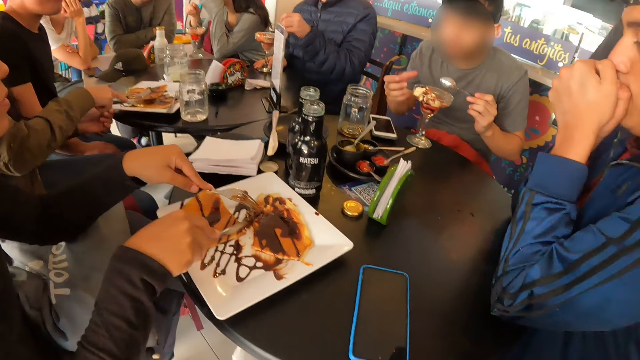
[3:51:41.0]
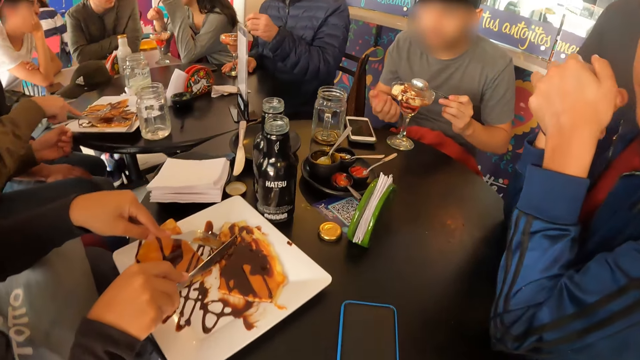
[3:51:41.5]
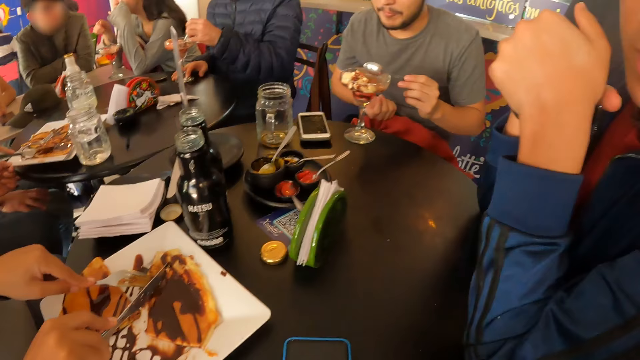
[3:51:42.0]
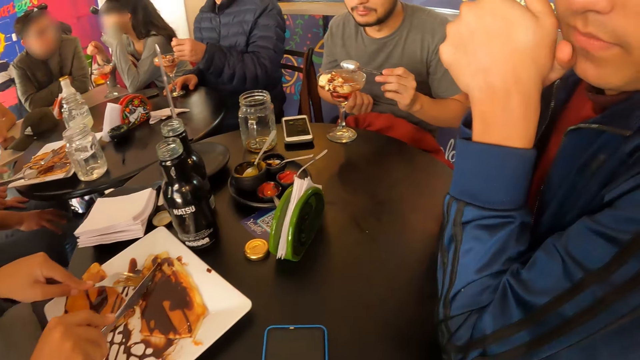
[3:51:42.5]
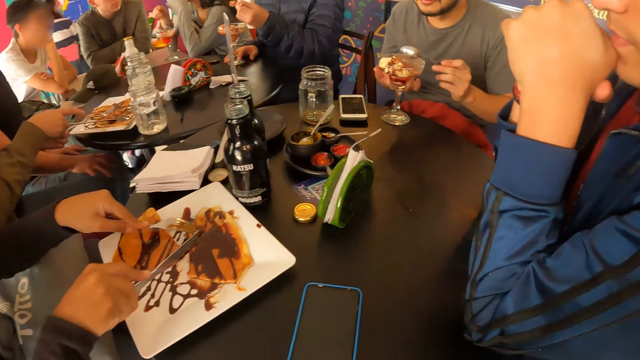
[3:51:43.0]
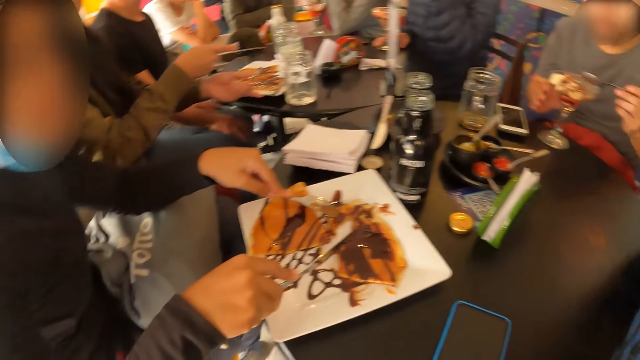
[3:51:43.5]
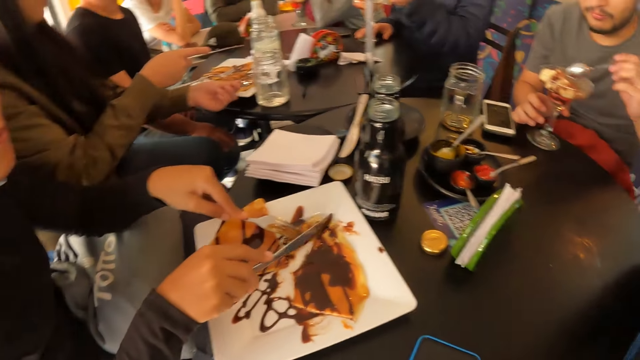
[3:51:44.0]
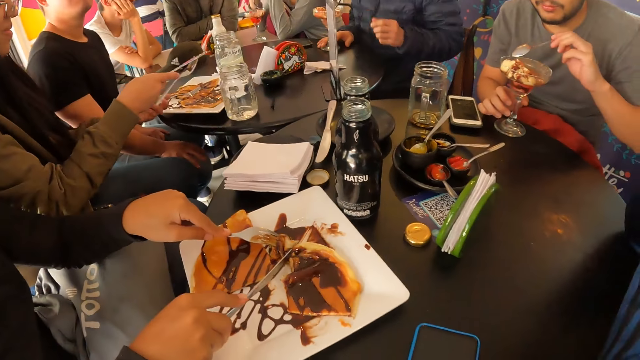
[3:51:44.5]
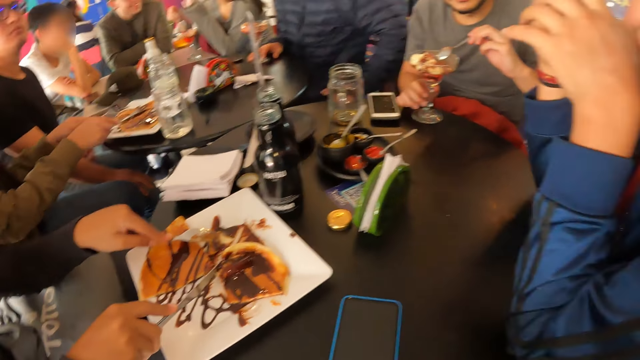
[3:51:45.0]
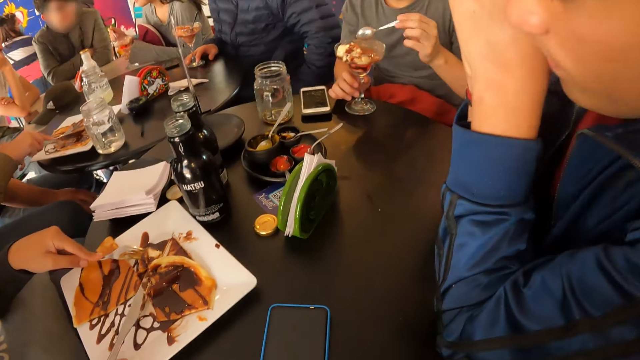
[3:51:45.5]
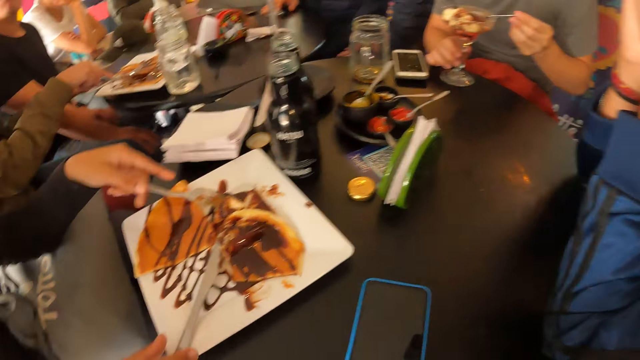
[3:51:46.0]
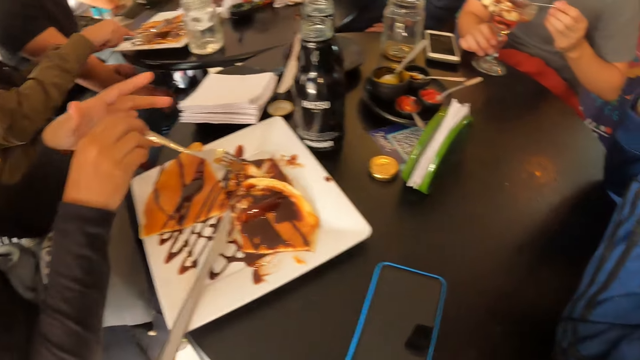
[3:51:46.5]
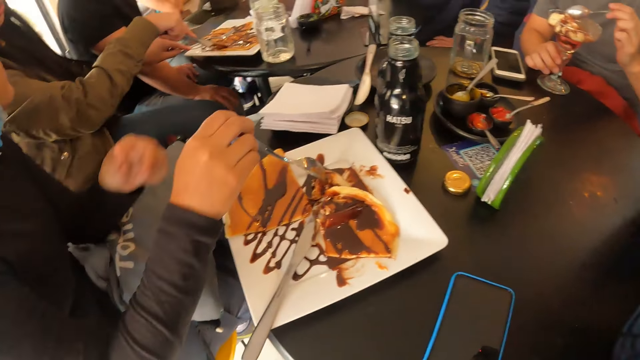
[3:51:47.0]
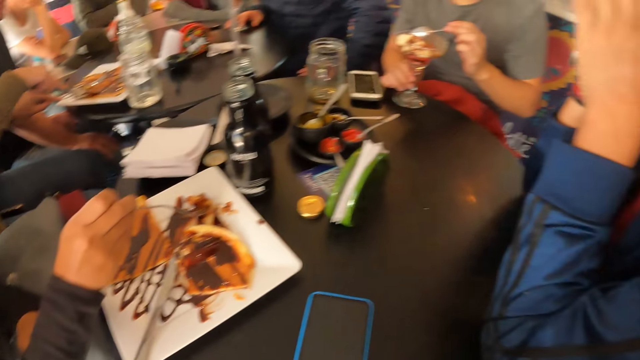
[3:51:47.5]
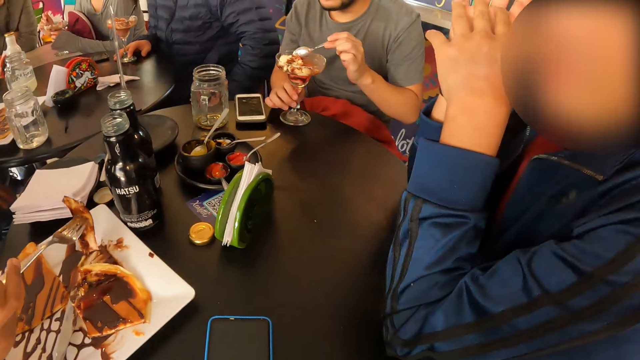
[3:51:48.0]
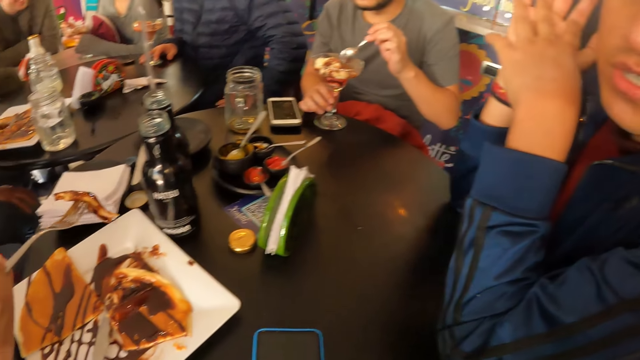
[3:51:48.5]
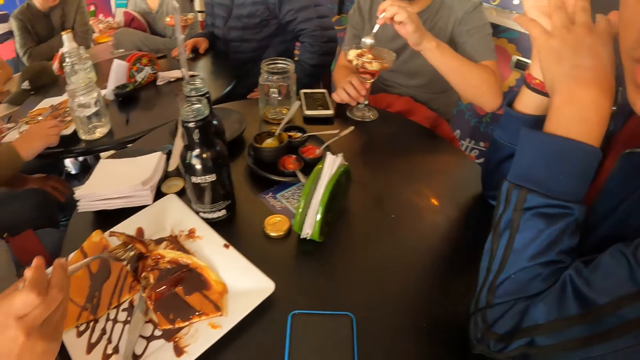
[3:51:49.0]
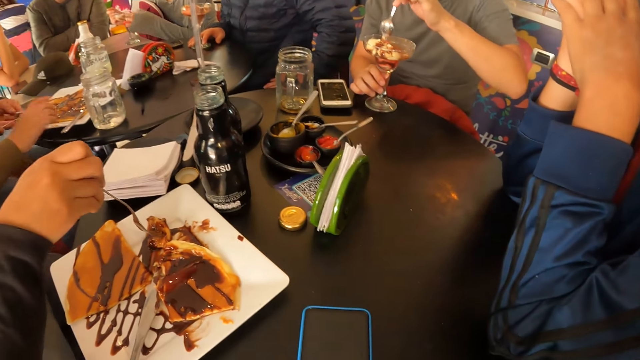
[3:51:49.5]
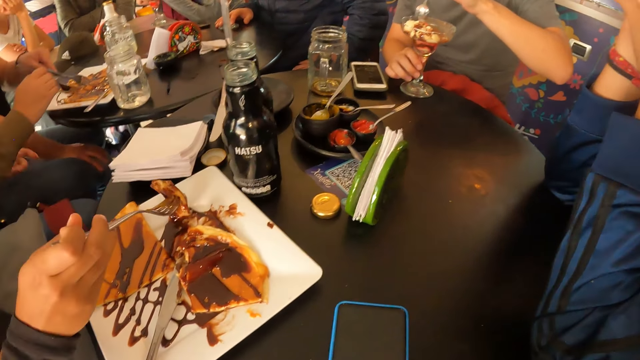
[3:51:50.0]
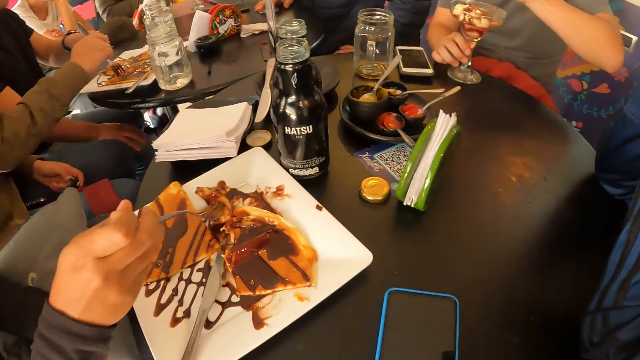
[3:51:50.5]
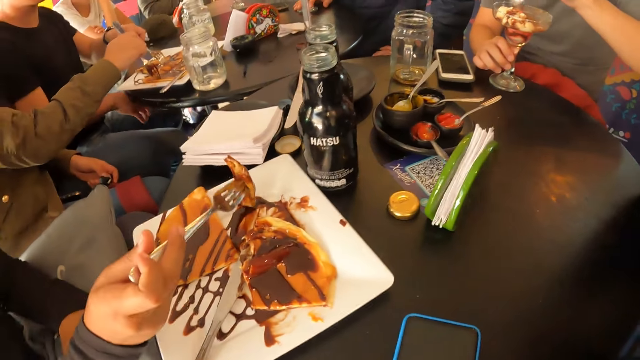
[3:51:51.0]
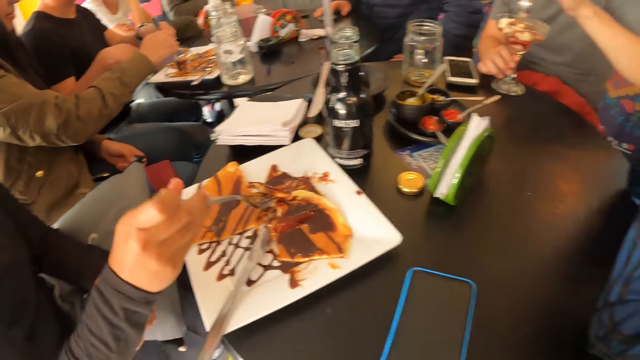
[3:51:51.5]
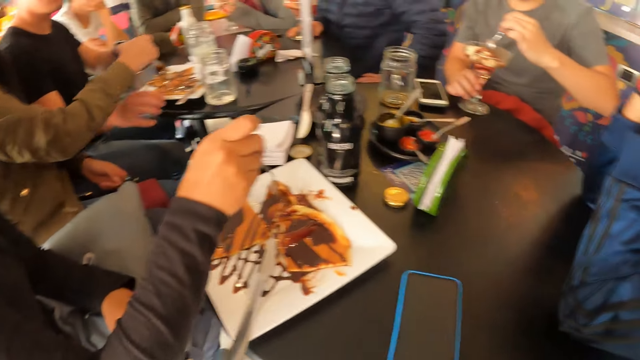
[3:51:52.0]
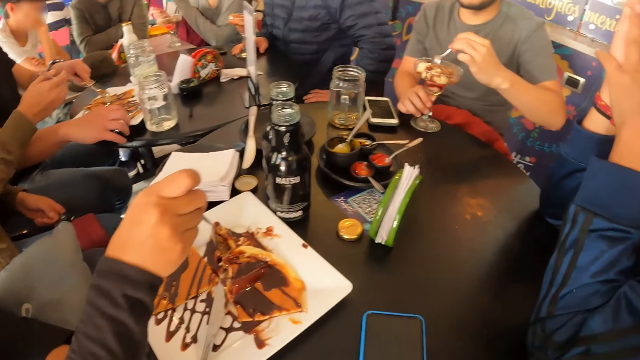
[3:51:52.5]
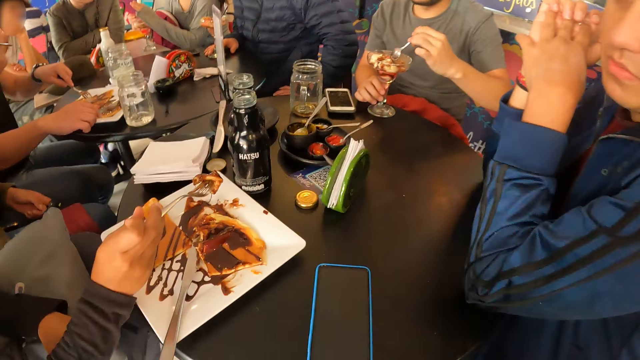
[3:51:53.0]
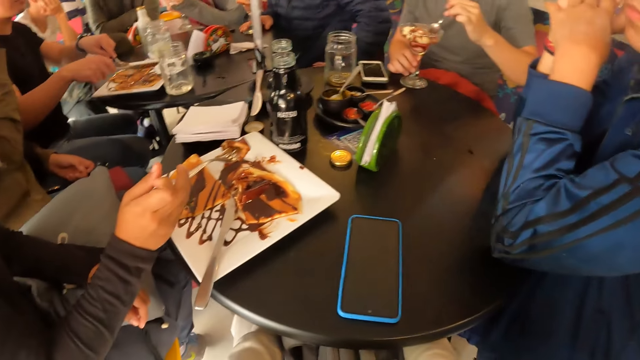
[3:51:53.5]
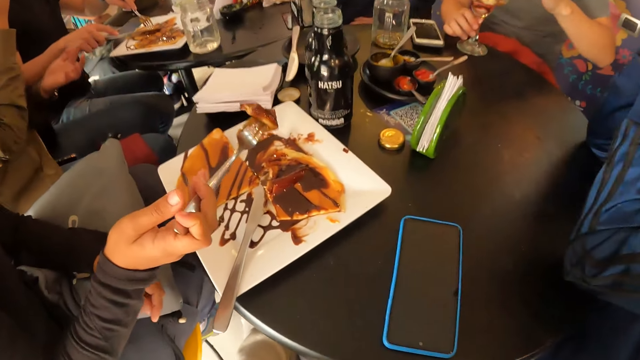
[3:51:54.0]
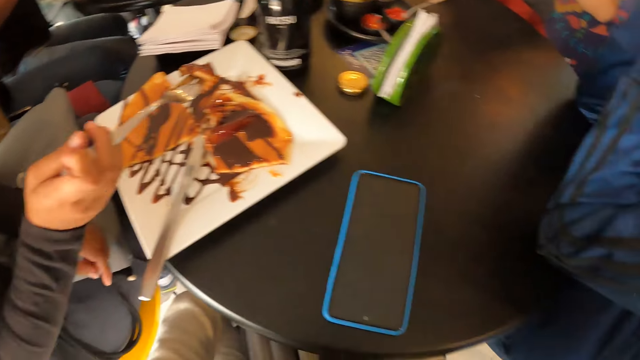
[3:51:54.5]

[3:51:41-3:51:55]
A man gesticulates with his right hand and hits the spoon against the cup of ice cream with his left hand. Another man picks a spoonful of ice cream with his left hand. A woman picks up the knife from the plate with her right hand. The second man eats the ice cream on the spoon in his left hand. The woman picks up the fork from the plate with her left hand. The first man places his right hand on the cup of ice cream. The second man places the spoon in the cup of ice cream with his left hand. Another woman places her left hand on the ice cream cup. The first woman picks up a piece of pancake from the plate with the fork in her right hand. A third woman puts the knife down. The third woman holds the fork with her right hand, picks up a piece of pancake from the plate with the fork in her left hand, and holds the cake. A third man interacts with the camera wearer. The second woman picks a spoonful of ice cream with her right hand. The first woman places the knife on the plate with her right hand. The third woman picks chocolate syrup on the plate with the pancake on the fork. A fourth man picks up the fork from the plate with his left hand. The first man hits the spoon against the ice cream with his left hand. The second woman gesticulates with her left hand. The first woman passes the fork in her left hand to her right hand, picks up the fork from the plate with her left hand, and puts the fork in her right hand in her mouth. The fourth man picks up the knife from the plate with his right hand.

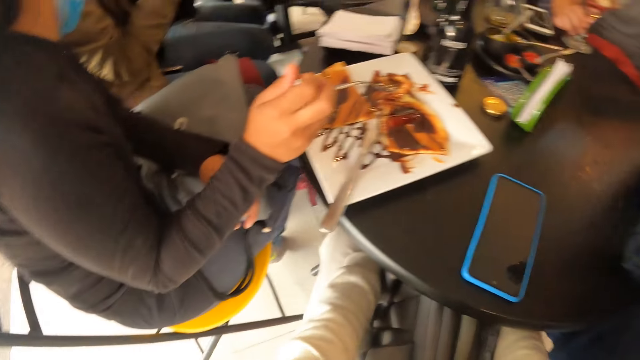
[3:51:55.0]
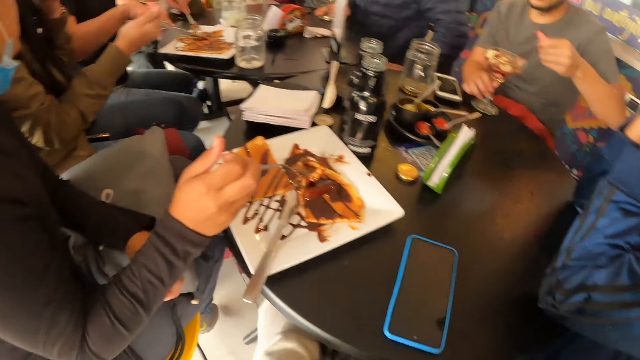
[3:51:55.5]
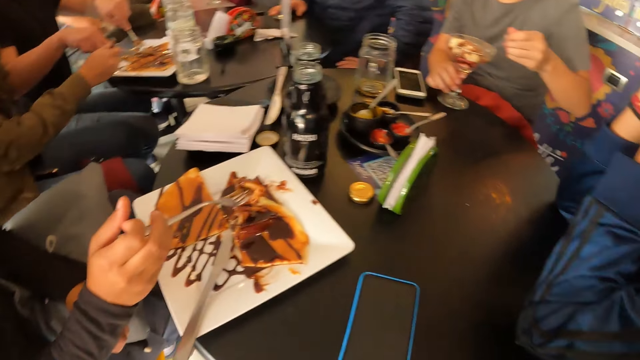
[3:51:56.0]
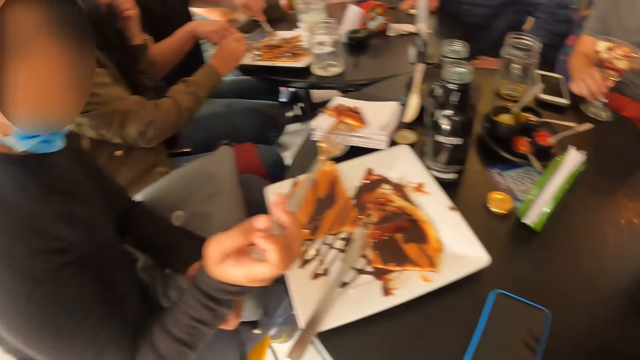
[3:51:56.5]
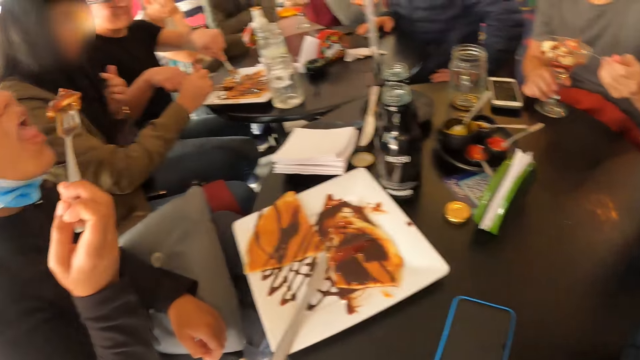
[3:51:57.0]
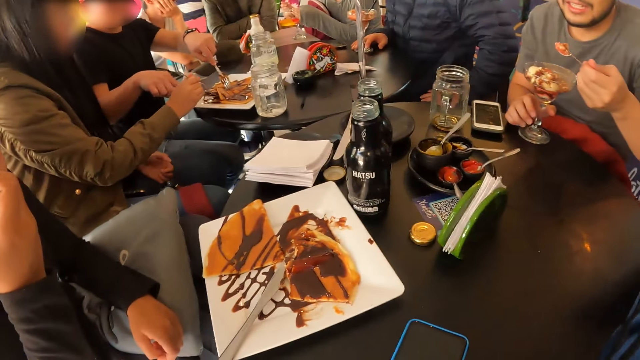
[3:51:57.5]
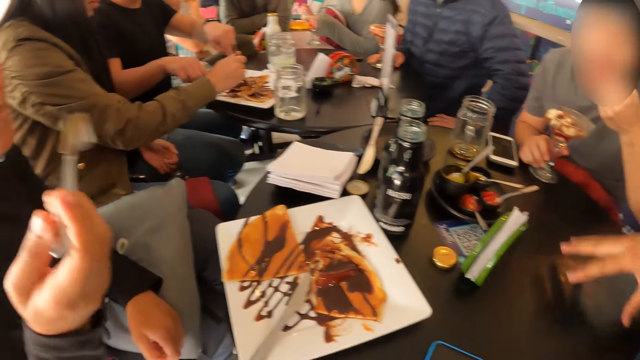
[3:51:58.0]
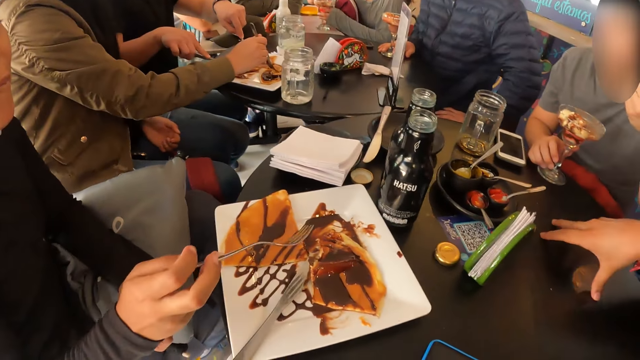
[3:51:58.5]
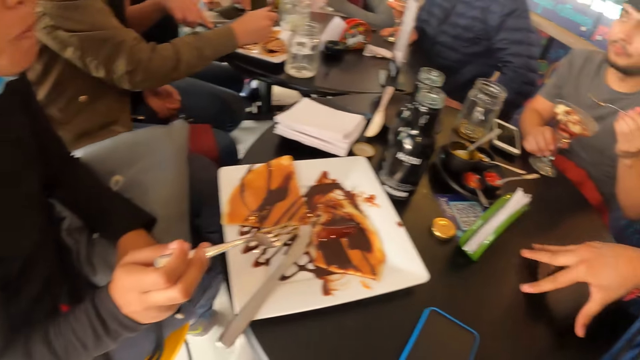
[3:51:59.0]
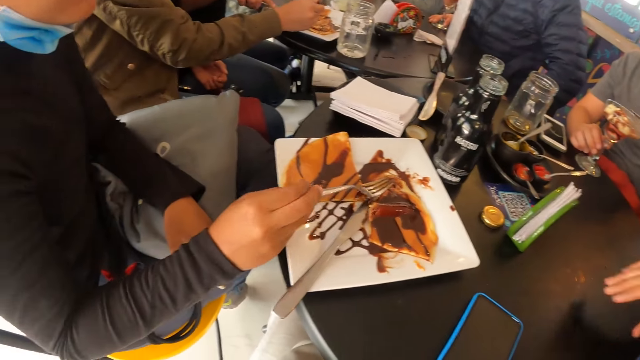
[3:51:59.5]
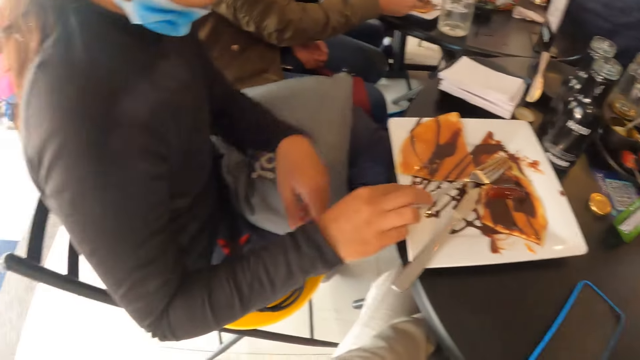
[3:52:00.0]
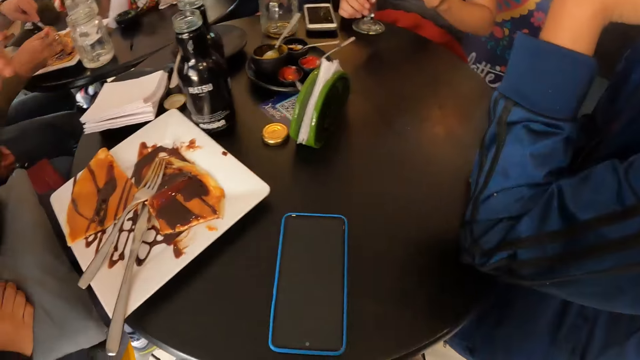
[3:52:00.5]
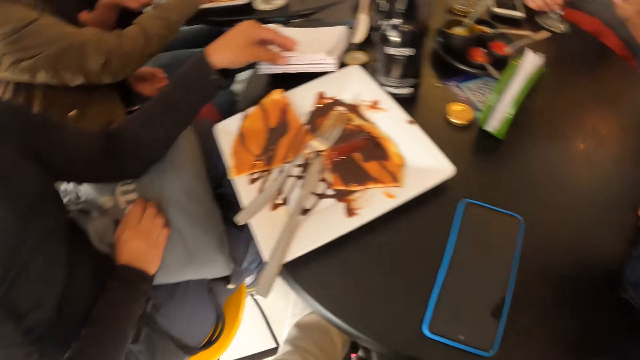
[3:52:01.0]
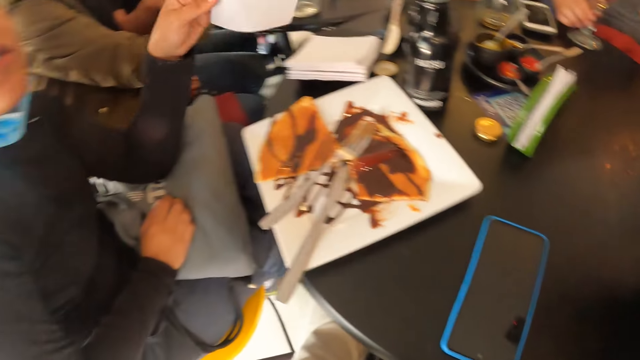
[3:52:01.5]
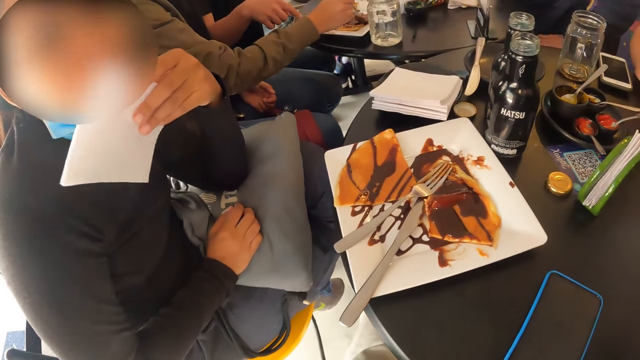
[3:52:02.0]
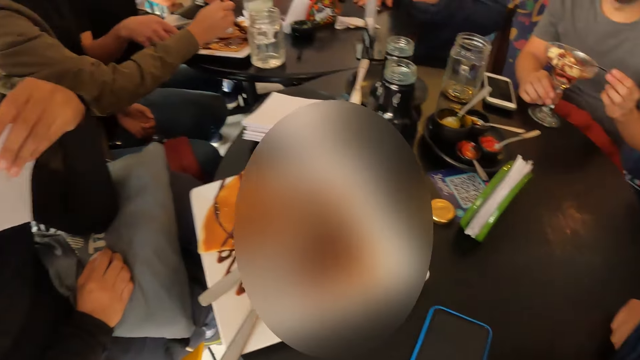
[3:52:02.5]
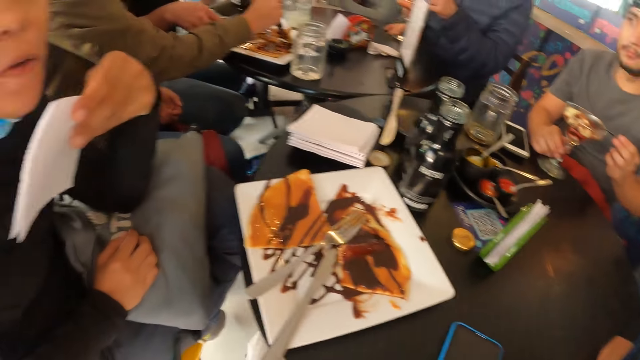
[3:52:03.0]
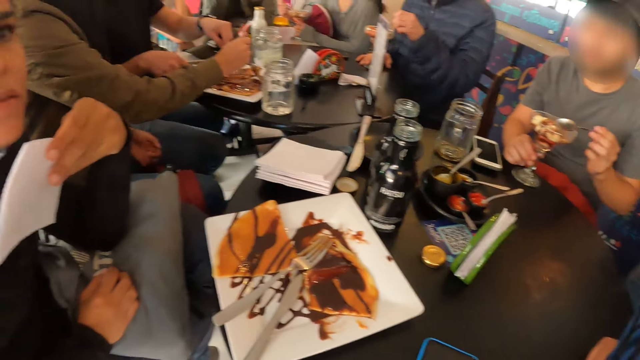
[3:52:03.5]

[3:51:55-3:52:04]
A man cuts the pancake on the plate with the knife in his right hand. Another man picks a spoonful of ice cream with his left hand. A woman moves the pancake on the plate with the fork in her right hand. Another woman eats the pancake on the fork in her left hand and puts the fork down. The second man eats the ice cream on the spoon in his left hand. A third man gesticulates with his right hand. A third woman places her left hand on the ice cream cup. The second woman places the knife in her right hand on the plate. The second woman touches her face with her left hand. The third man places his left hand on his mouth. The second woman picks up a serviette from the table with her left hand. The camera wearer moves around. The second woman wipes her mouth with the serviette in her left hand. A fourth man picks up the spoon from the cup of ice cream with his left hand.
